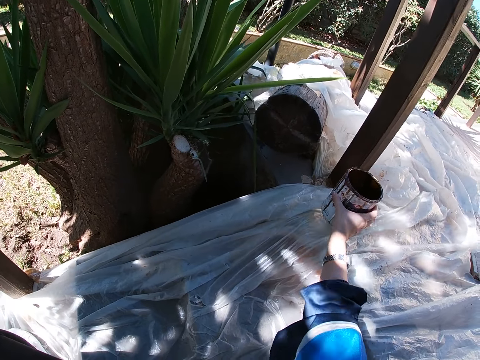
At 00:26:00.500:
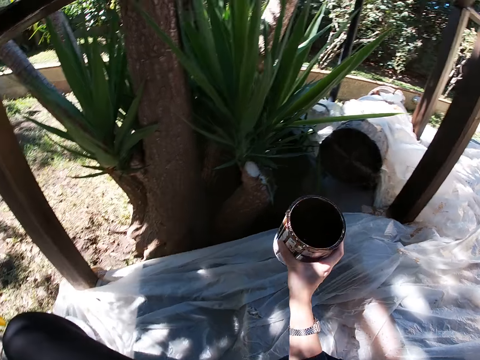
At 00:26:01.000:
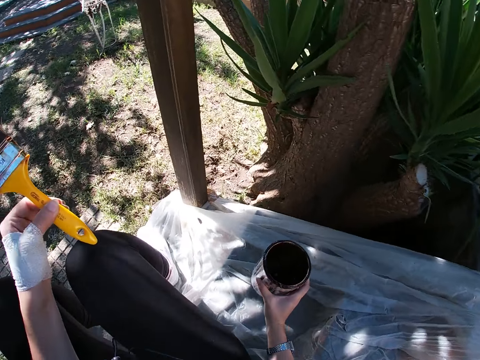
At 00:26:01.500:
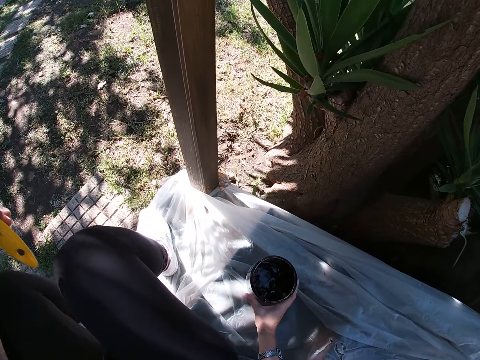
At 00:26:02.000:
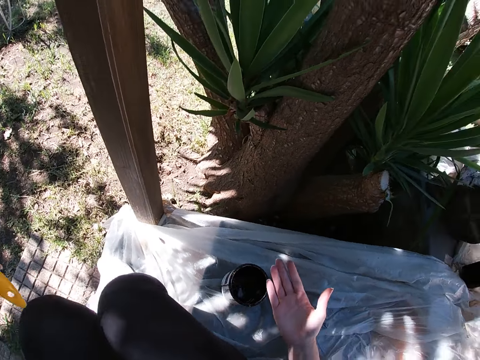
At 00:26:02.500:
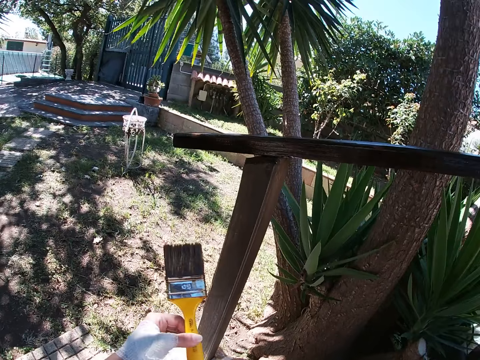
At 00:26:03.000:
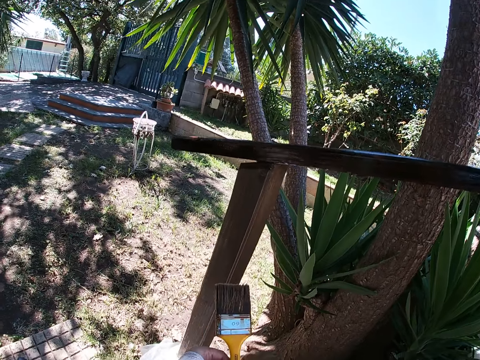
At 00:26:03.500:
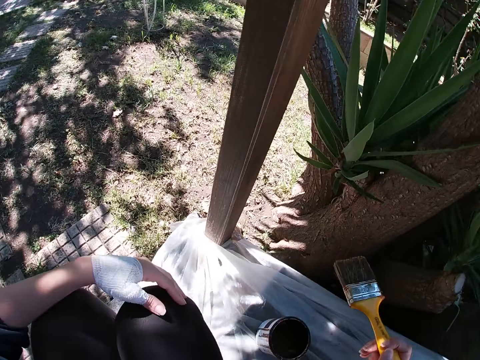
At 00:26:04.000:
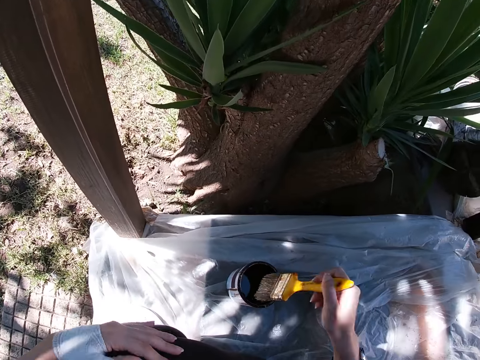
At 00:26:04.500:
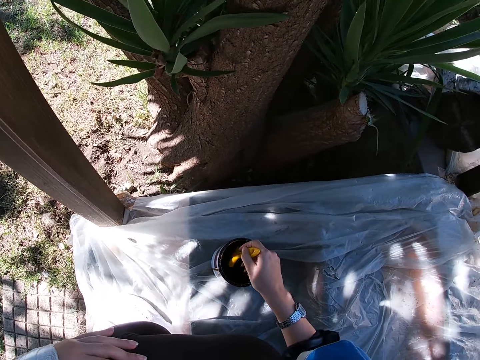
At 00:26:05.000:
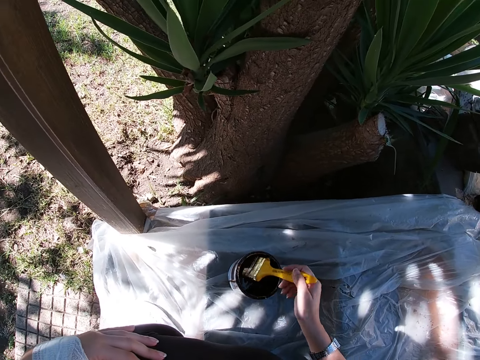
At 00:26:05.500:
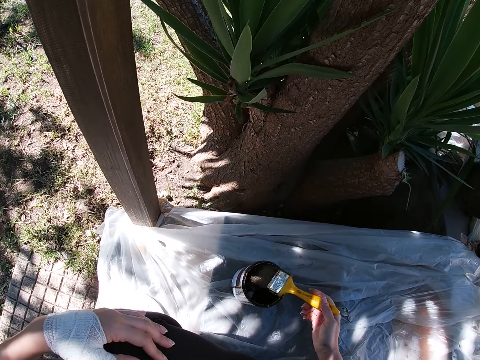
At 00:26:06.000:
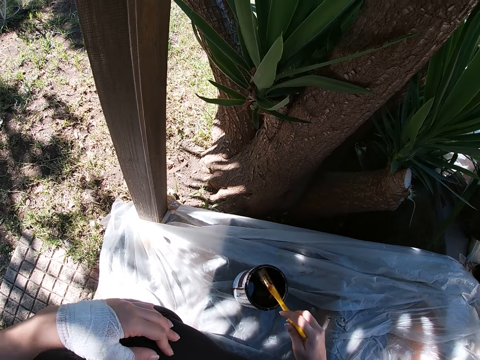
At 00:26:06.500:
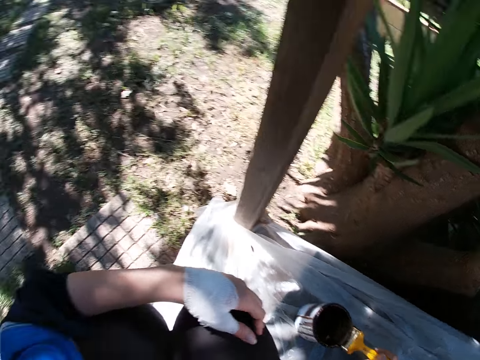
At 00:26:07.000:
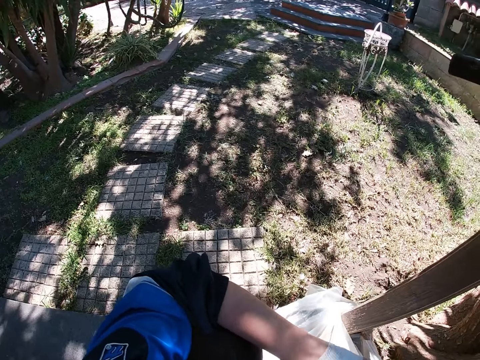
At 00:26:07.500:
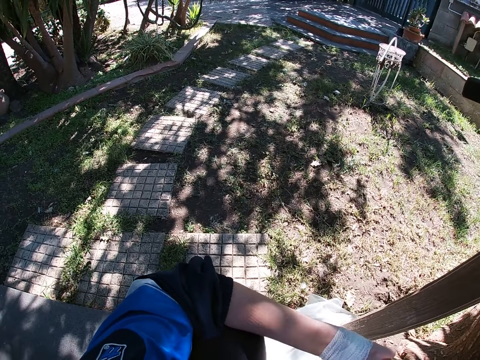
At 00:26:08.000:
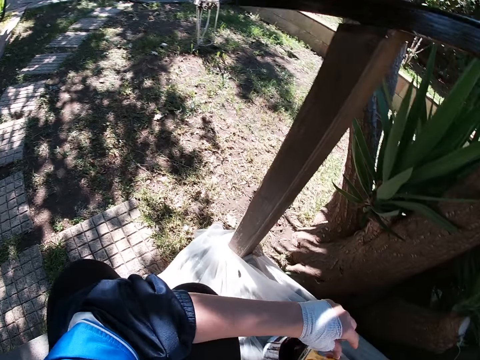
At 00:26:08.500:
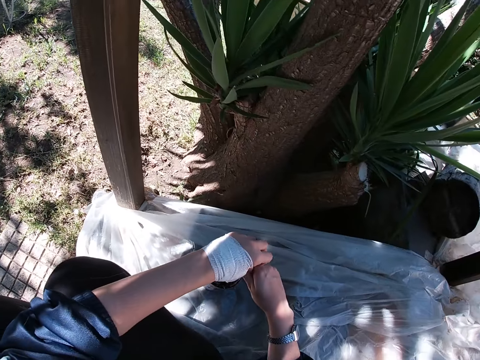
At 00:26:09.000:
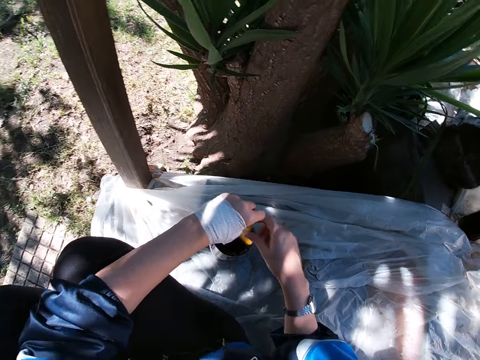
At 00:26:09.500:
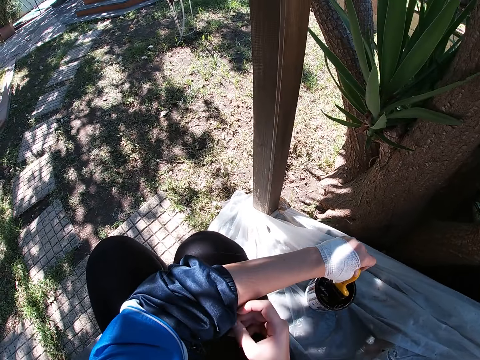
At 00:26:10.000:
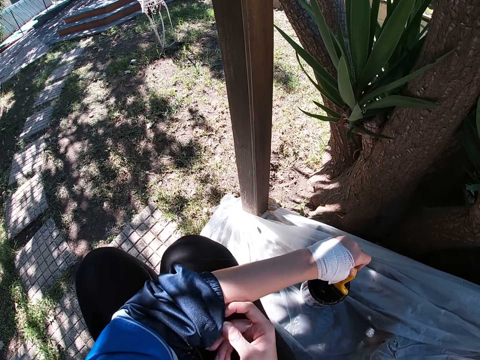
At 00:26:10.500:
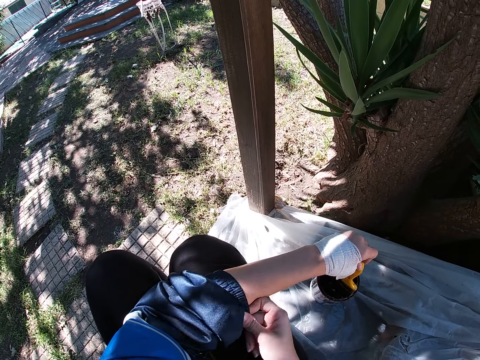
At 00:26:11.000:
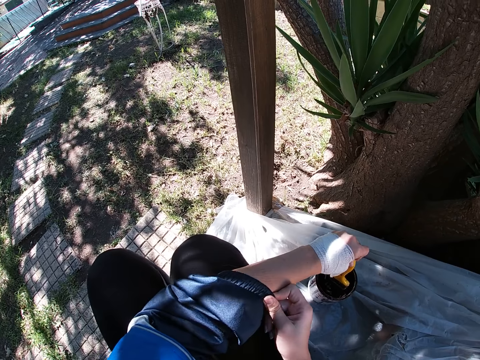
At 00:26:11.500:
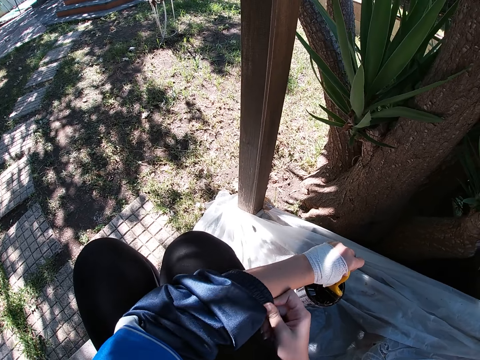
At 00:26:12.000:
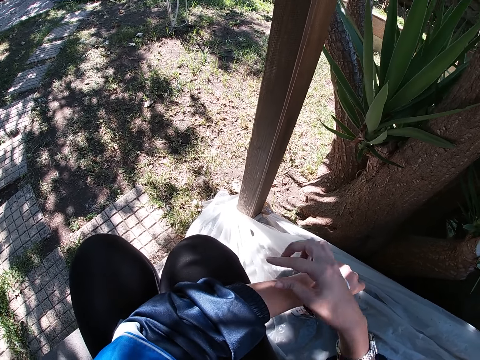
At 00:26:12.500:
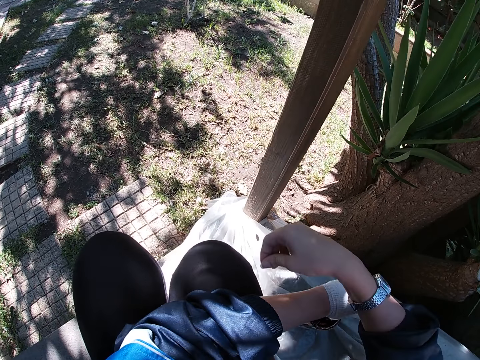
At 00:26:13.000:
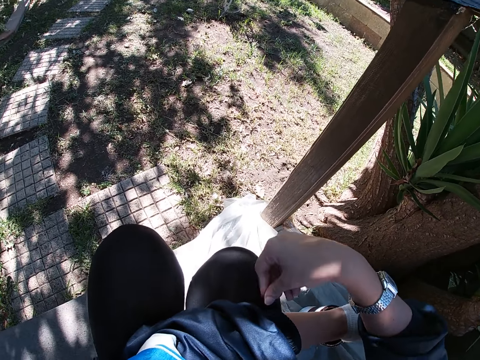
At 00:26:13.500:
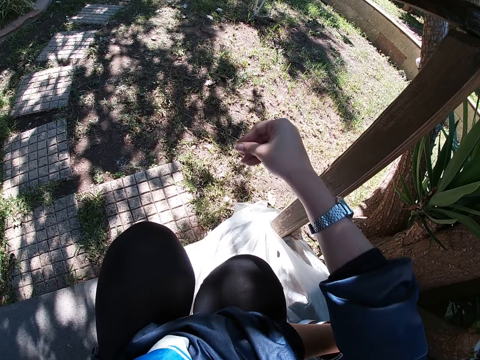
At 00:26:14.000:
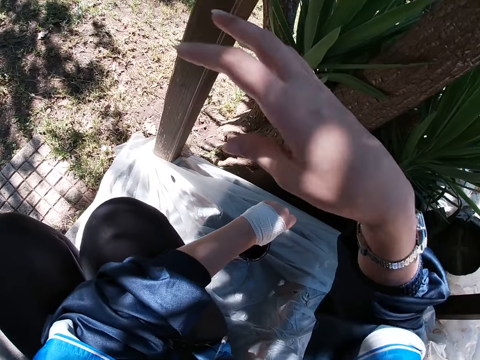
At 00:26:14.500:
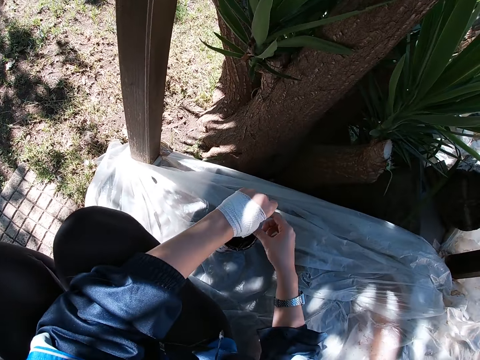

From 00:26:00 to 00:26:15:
The camera wearer takes the paint can. She drops the paint container on the white polythene sheet. She passes the paint brush to her right hand. She dips the paint brush in her right hand into the paint container. She passes the paint brush to her left hand. She holds the brush with her hand. She adjusts the sleeve of her cloth with her right hand. She folds her sweater with her hand. She throws dirt away with her right hand. She removes something from her sweater. She puts something on the ground. She passes the paint brush to her right hand.

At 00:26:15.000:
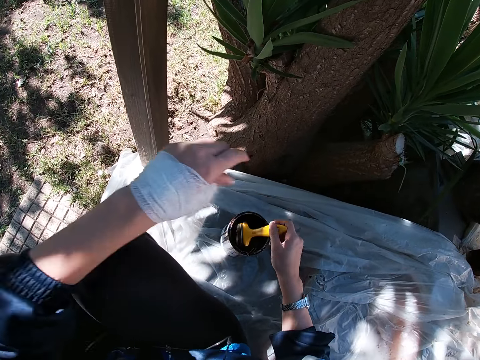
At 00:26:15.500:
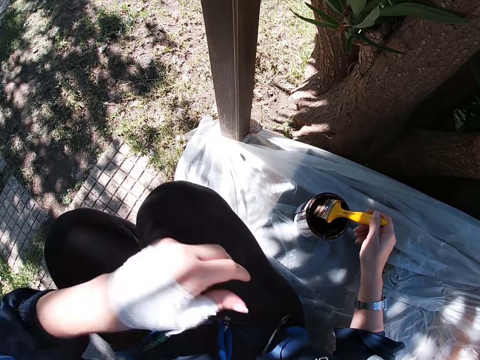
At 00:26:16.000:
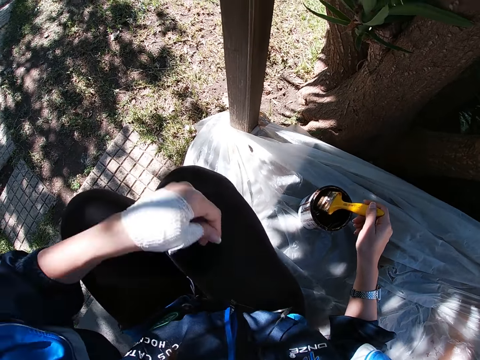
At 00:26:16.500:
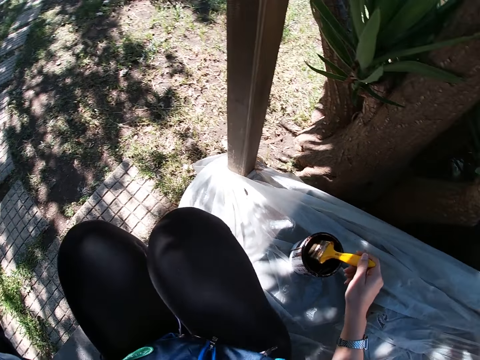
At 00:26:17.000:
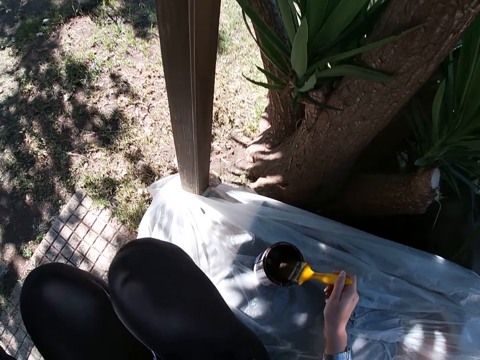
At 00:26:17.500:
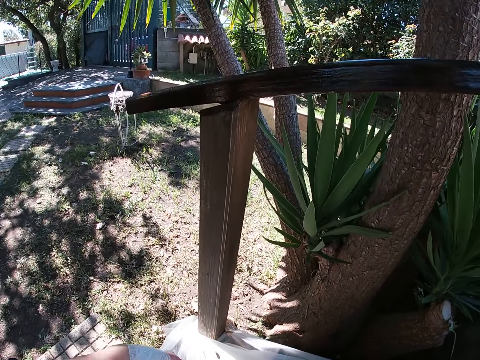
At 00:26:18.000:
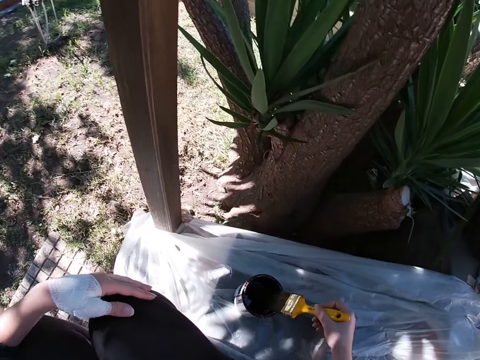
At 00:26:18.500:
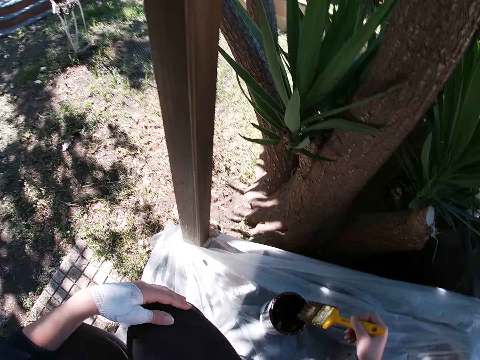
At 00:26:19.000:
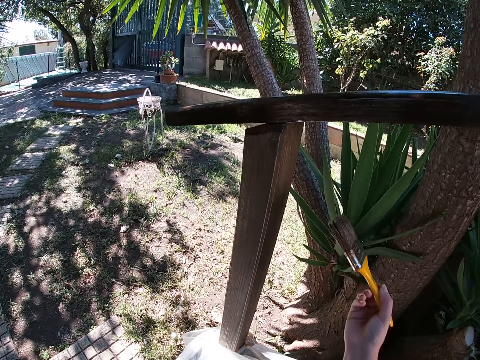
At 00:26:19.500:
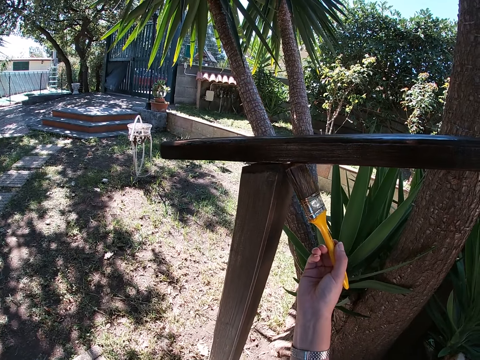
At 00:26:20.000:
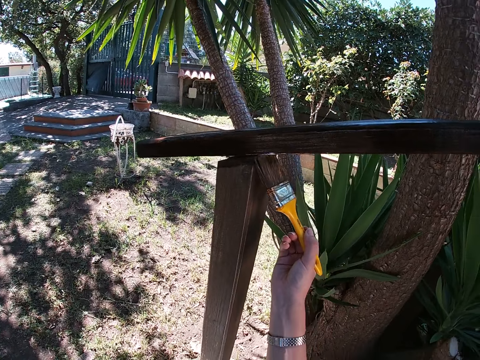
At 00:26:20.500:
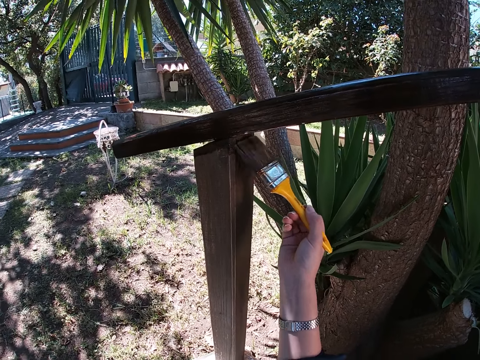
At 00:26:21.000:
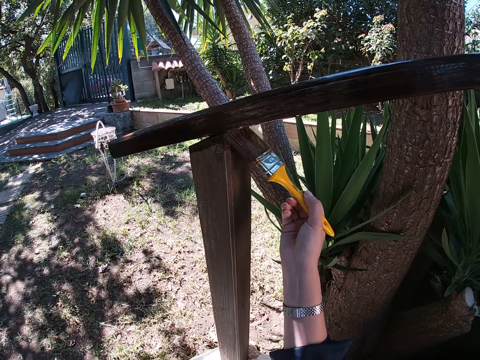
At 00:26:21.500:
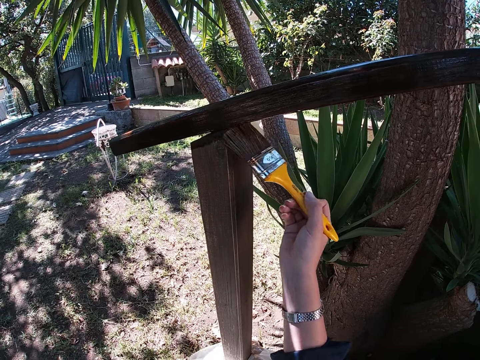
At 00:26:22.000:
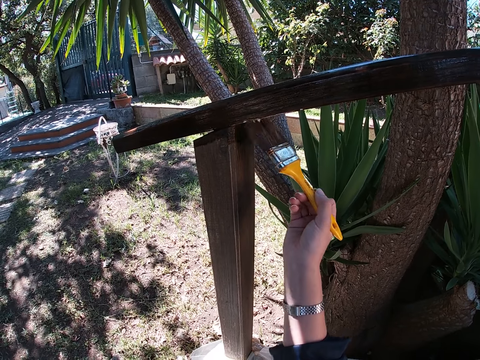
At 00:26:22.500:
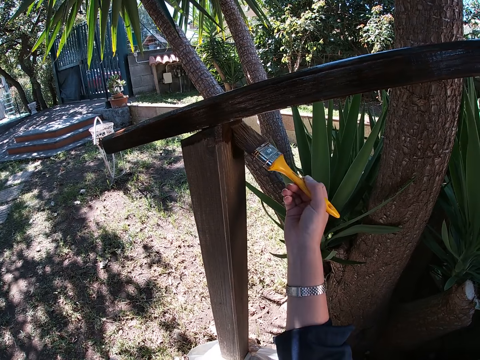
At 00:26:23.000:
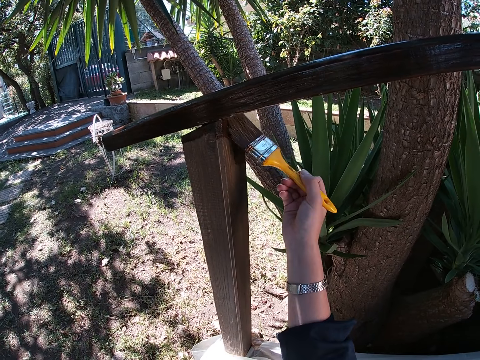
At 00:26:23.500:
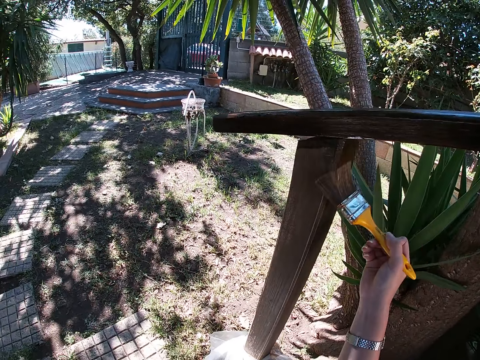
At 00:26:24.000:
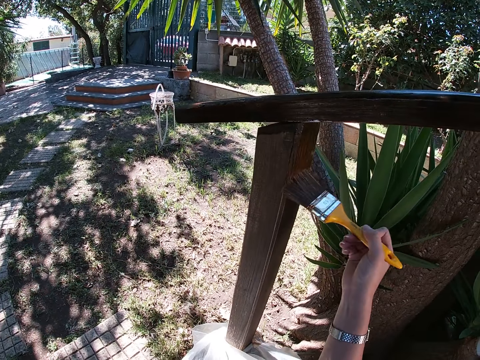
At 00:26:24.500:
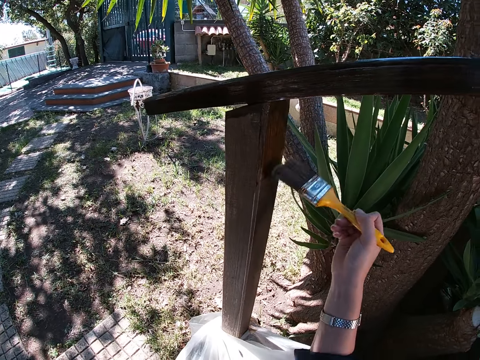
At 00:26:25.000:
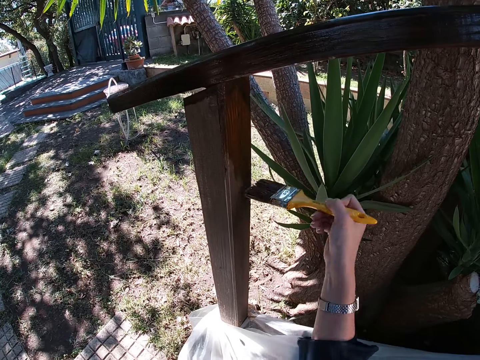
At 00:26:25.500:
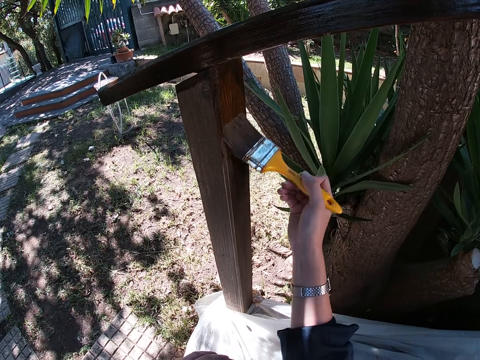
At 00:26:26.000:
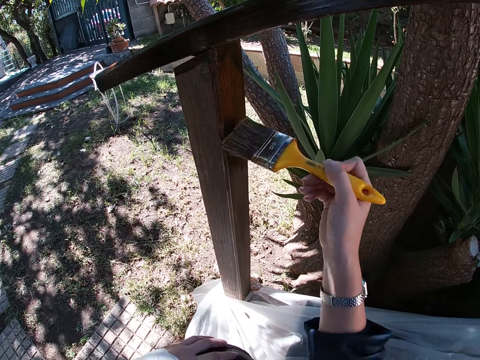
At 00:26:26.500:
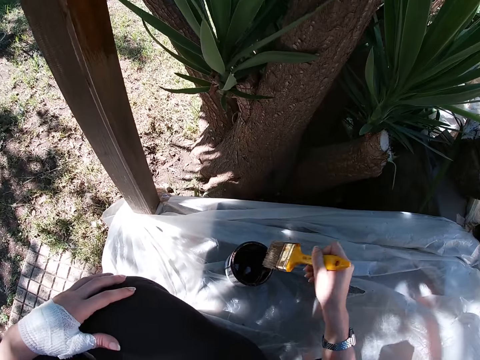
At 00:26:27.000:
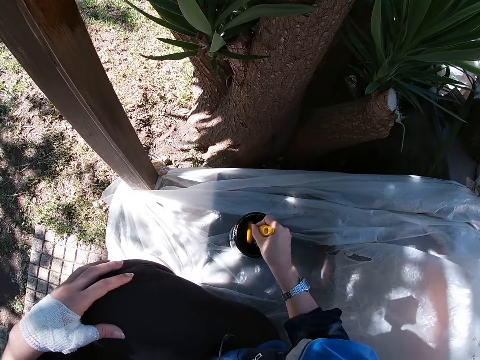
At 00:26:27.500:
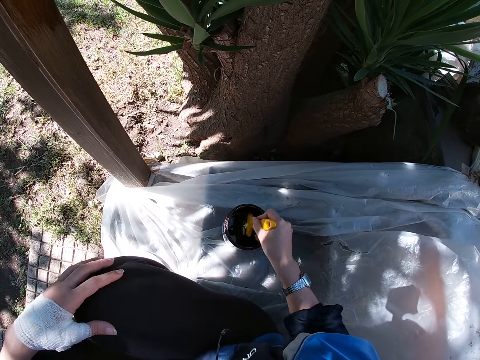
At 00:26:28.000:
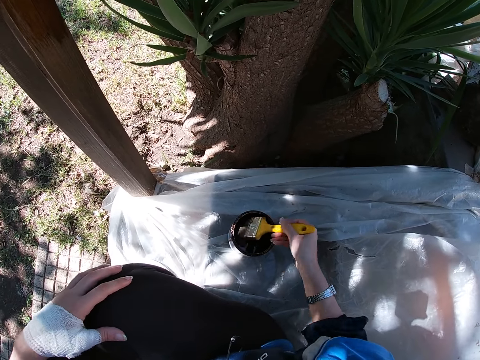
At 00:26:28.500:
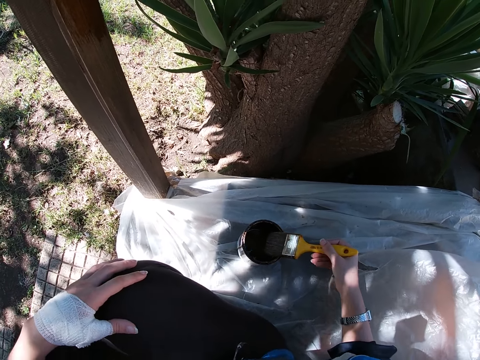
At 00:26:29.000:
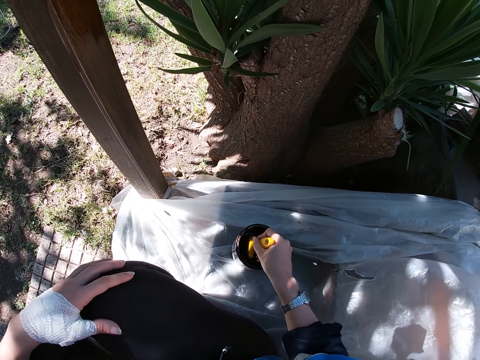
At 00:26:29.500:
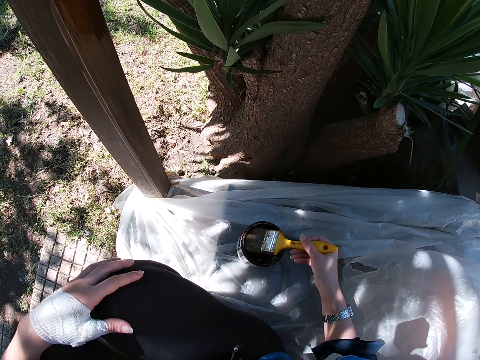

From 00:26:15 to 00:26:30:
The camera wearer throws away dirt from her cloth on the ground with her left hand. She picks something from her cloth. She places her left hand on her knees. She dips the paint brush in the paint can. She paints the wooden balcony rail with the paint brush in her right hand. She dips the paint brush in her right hand into the paint container.
